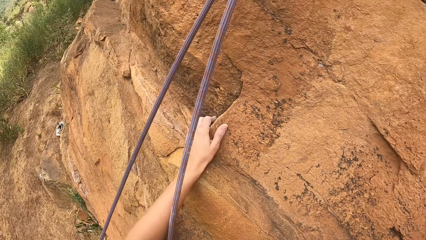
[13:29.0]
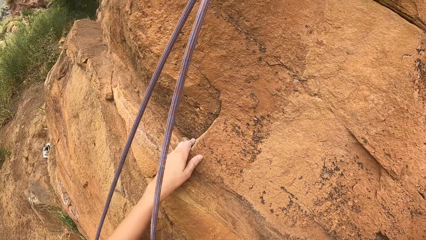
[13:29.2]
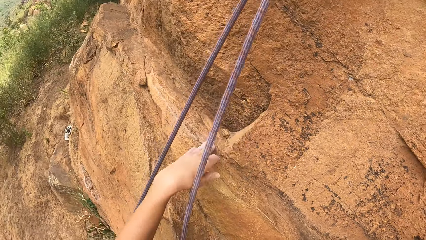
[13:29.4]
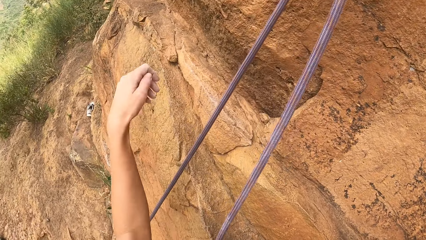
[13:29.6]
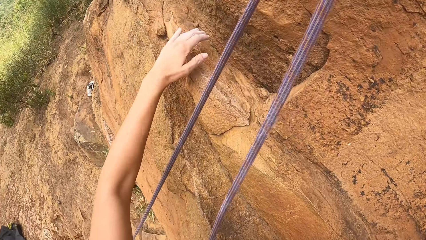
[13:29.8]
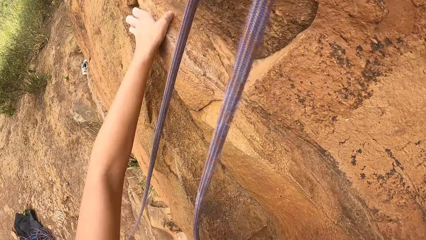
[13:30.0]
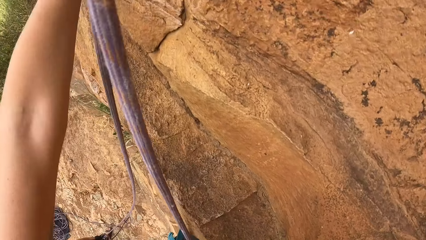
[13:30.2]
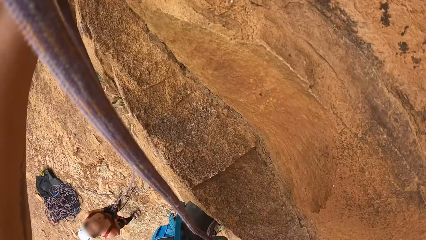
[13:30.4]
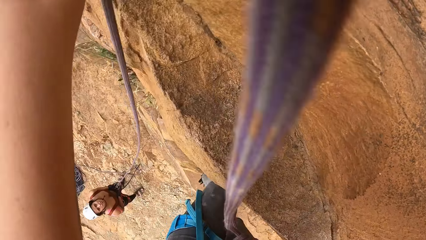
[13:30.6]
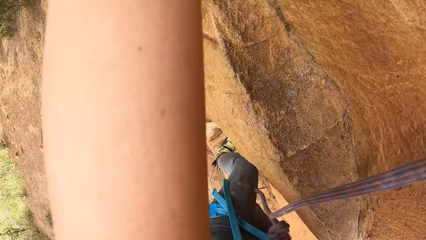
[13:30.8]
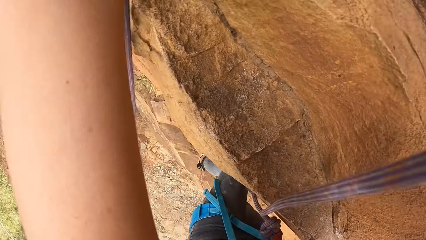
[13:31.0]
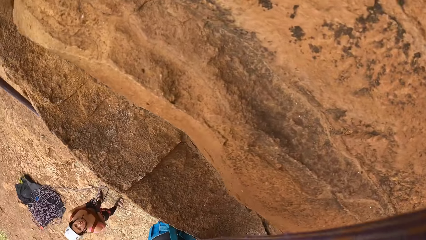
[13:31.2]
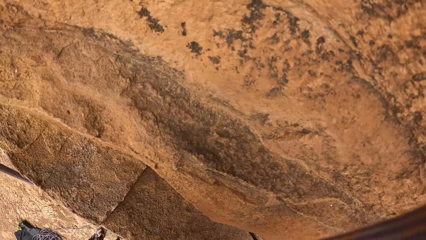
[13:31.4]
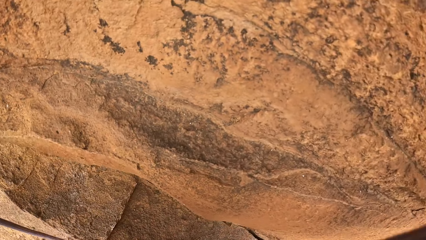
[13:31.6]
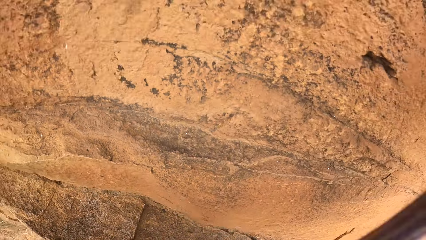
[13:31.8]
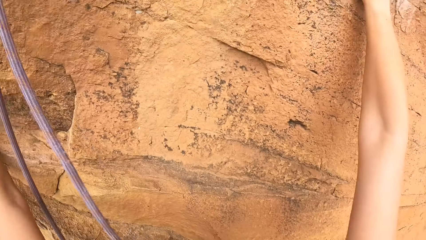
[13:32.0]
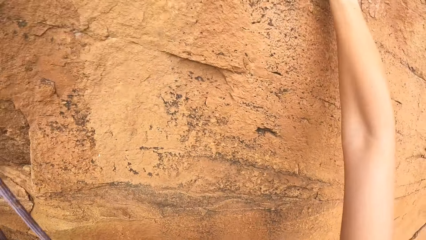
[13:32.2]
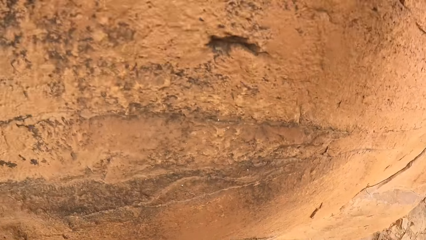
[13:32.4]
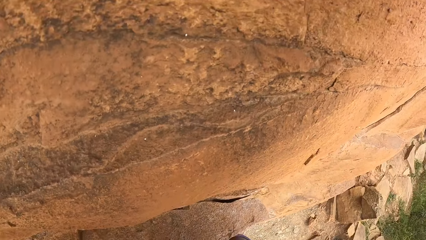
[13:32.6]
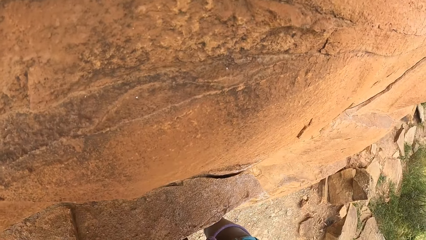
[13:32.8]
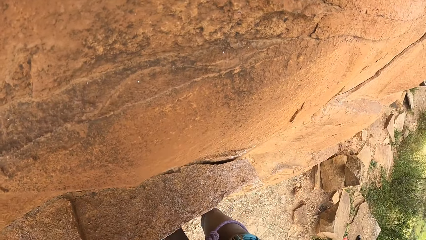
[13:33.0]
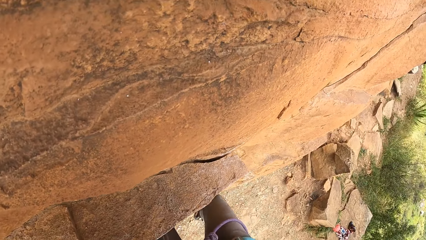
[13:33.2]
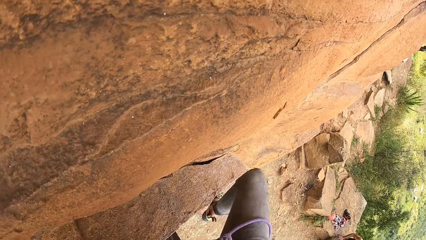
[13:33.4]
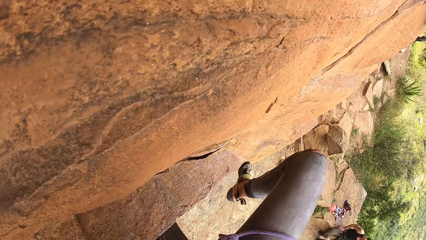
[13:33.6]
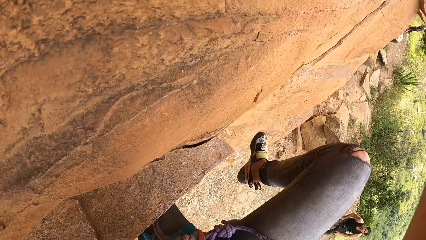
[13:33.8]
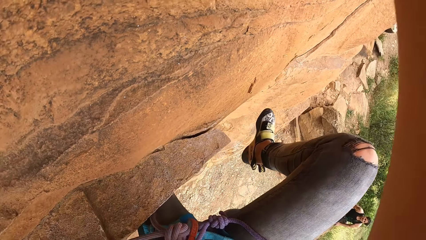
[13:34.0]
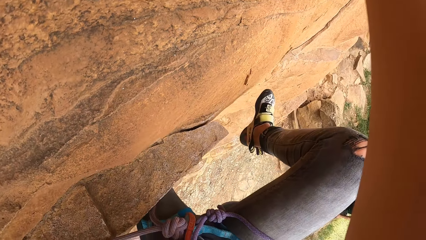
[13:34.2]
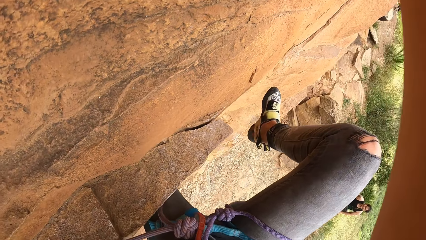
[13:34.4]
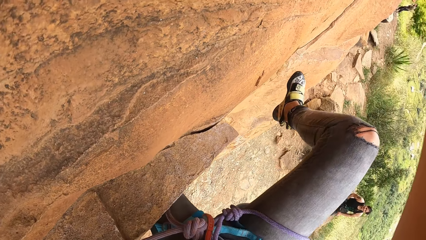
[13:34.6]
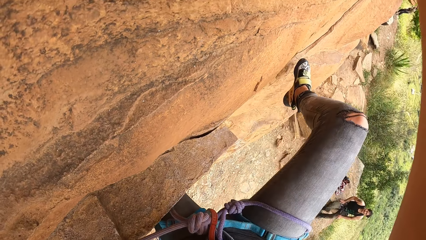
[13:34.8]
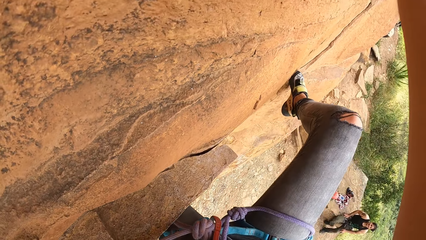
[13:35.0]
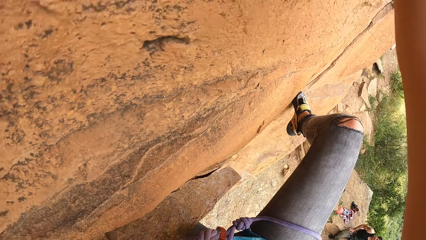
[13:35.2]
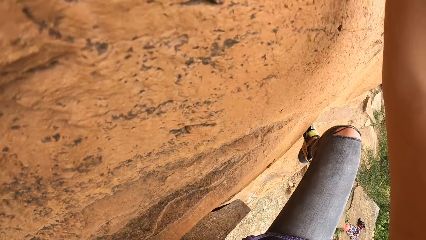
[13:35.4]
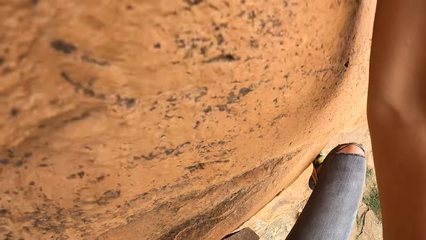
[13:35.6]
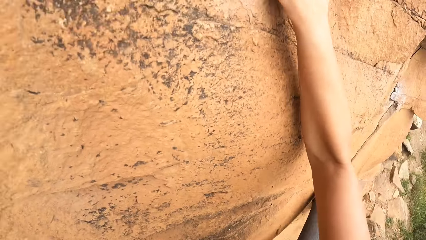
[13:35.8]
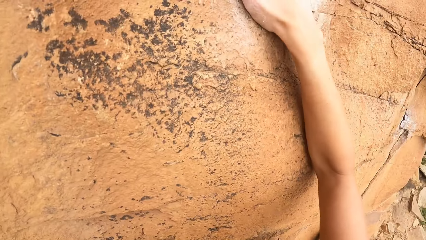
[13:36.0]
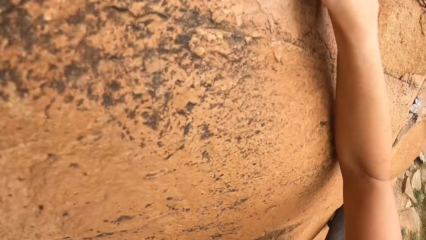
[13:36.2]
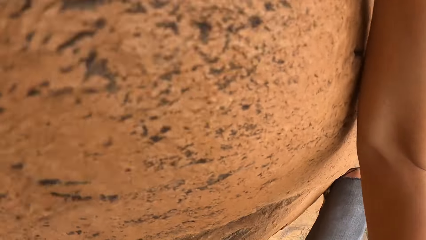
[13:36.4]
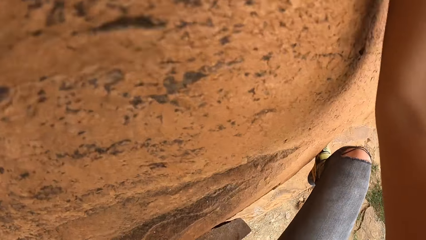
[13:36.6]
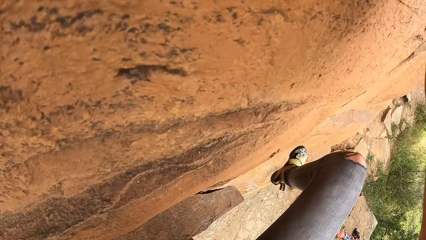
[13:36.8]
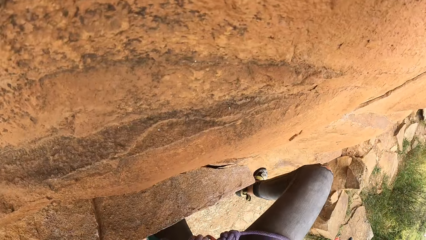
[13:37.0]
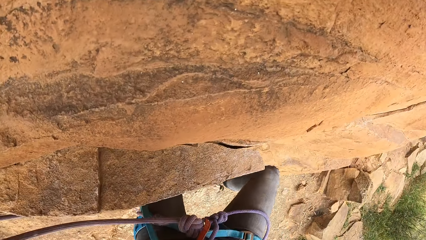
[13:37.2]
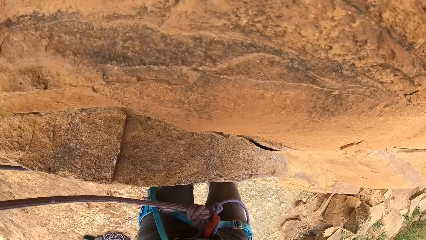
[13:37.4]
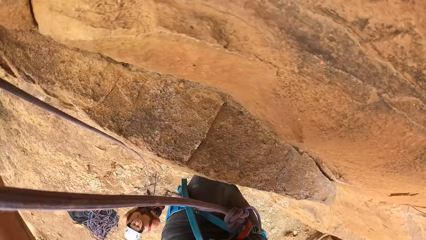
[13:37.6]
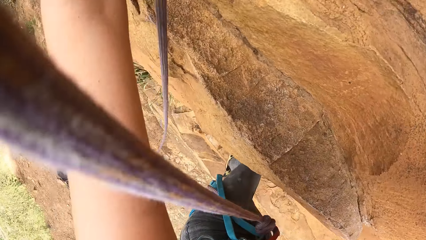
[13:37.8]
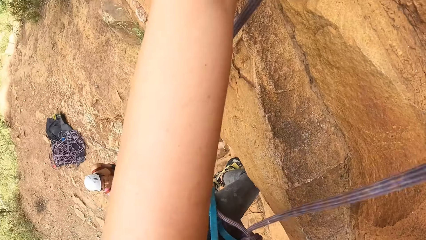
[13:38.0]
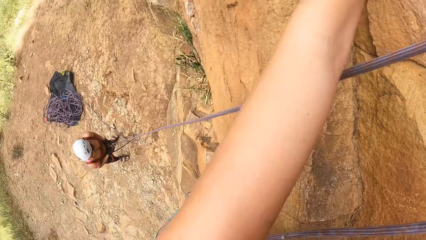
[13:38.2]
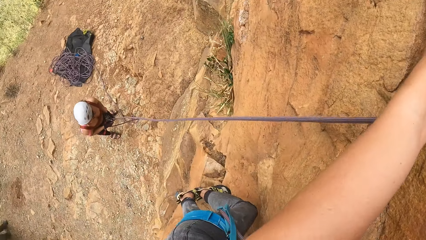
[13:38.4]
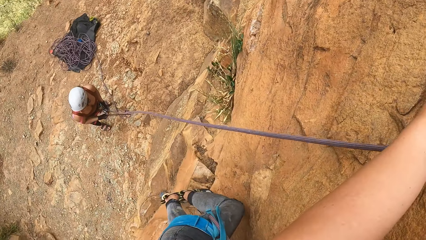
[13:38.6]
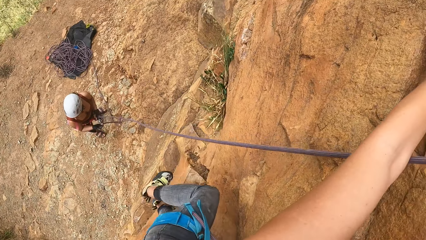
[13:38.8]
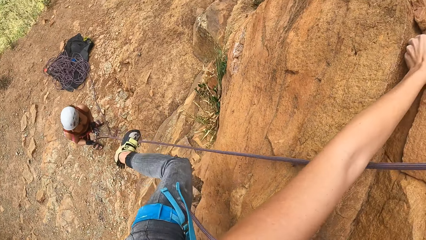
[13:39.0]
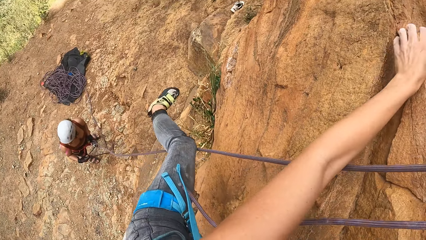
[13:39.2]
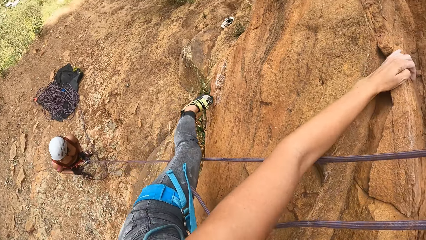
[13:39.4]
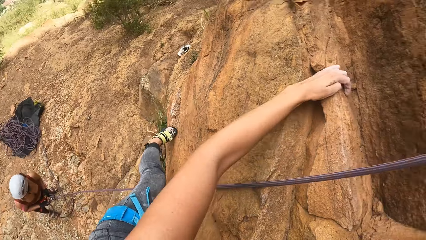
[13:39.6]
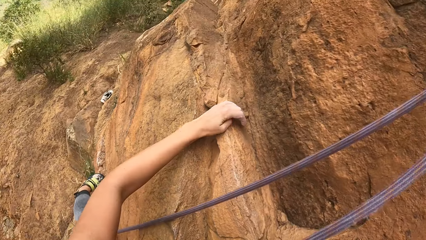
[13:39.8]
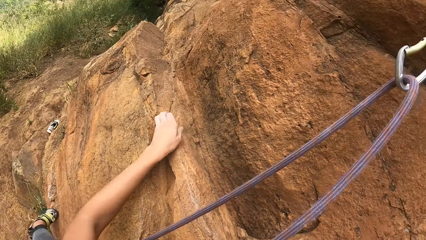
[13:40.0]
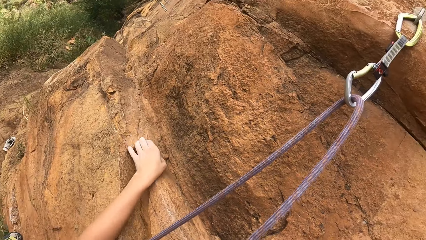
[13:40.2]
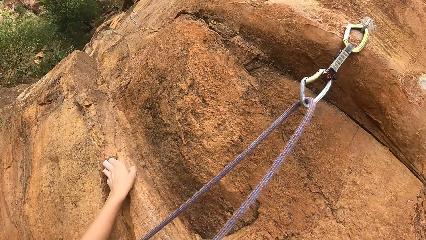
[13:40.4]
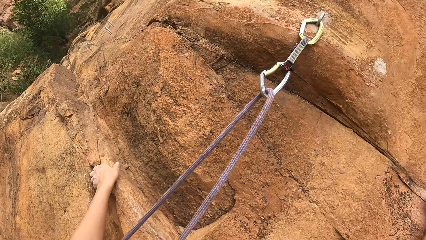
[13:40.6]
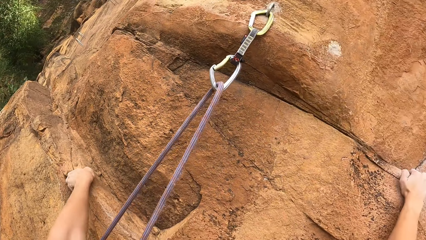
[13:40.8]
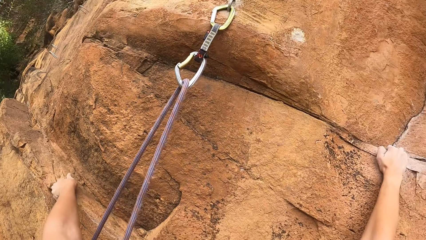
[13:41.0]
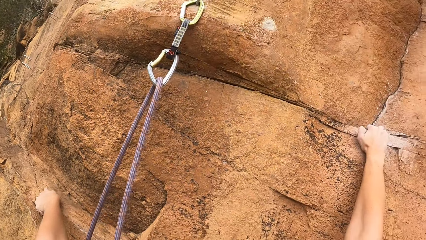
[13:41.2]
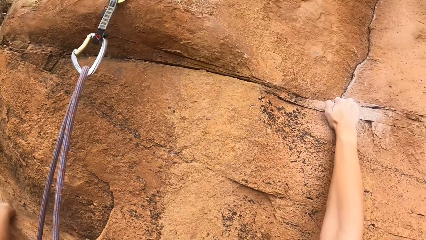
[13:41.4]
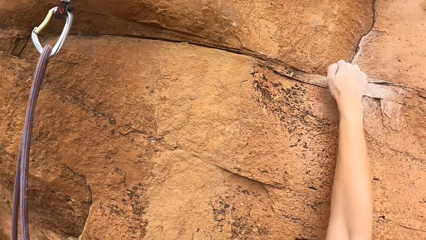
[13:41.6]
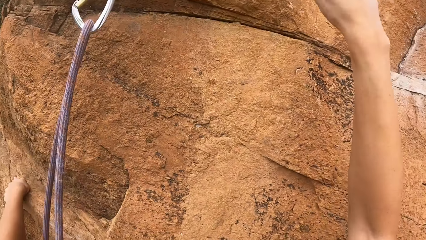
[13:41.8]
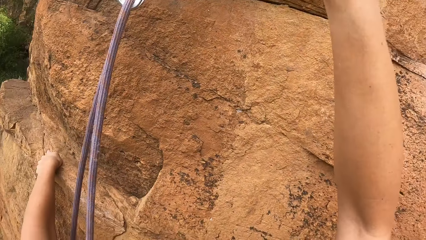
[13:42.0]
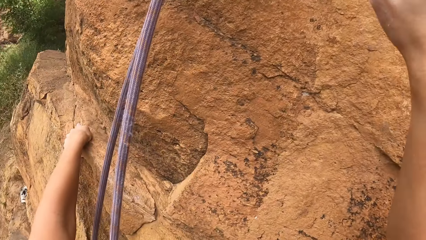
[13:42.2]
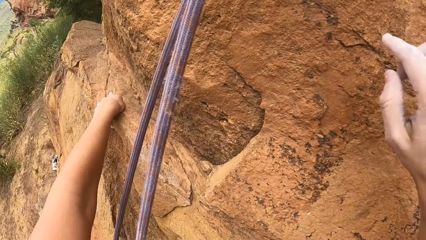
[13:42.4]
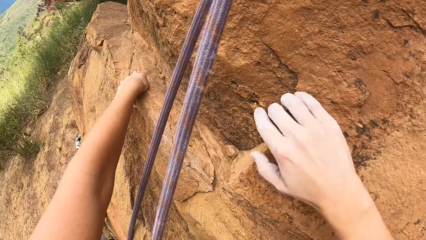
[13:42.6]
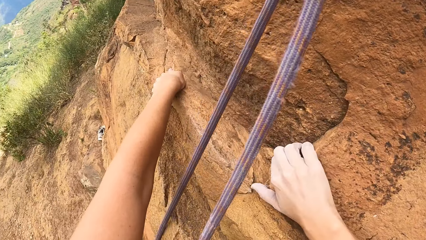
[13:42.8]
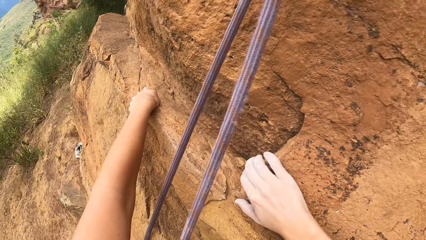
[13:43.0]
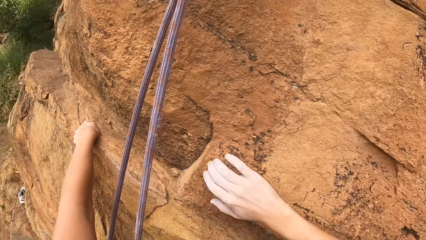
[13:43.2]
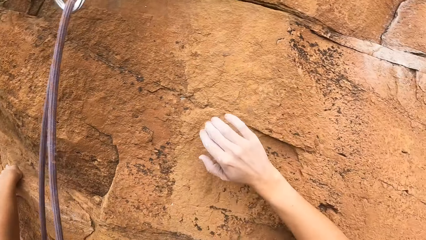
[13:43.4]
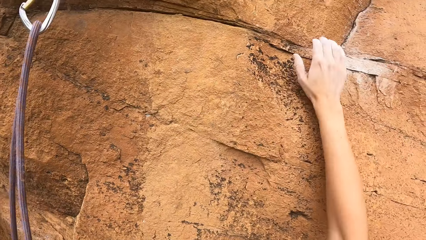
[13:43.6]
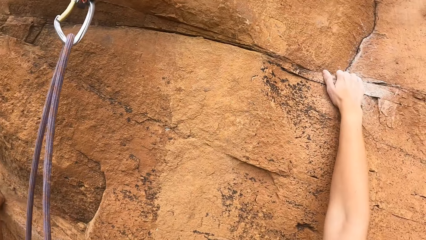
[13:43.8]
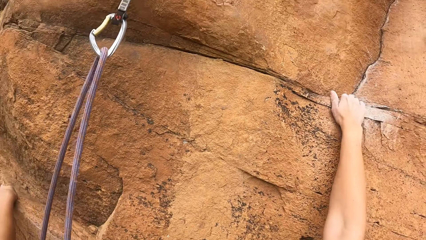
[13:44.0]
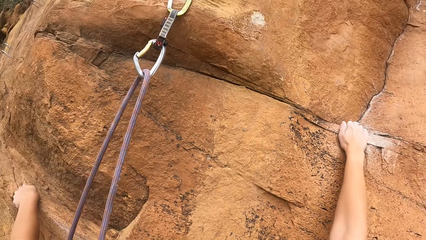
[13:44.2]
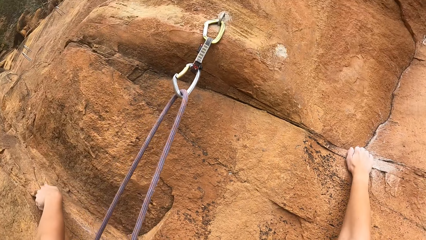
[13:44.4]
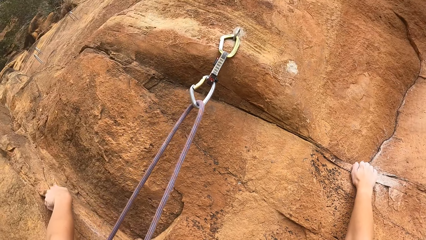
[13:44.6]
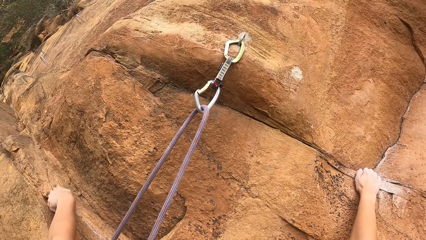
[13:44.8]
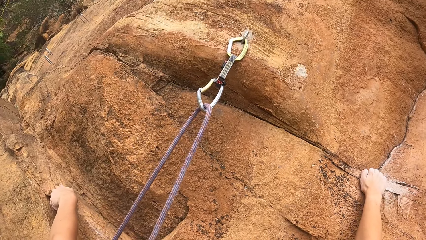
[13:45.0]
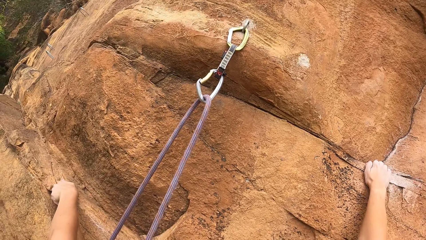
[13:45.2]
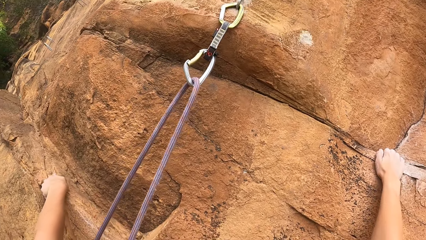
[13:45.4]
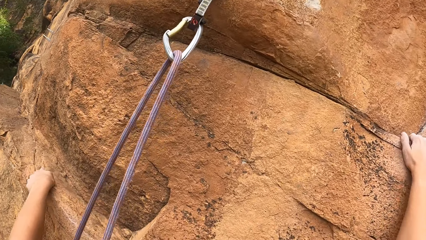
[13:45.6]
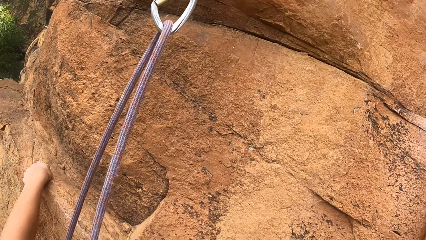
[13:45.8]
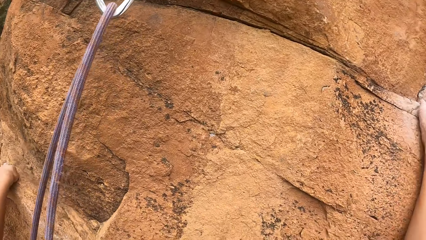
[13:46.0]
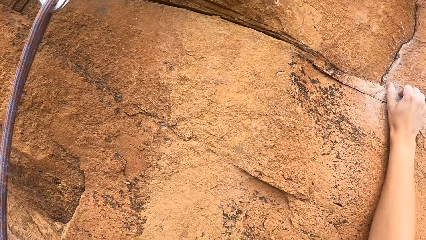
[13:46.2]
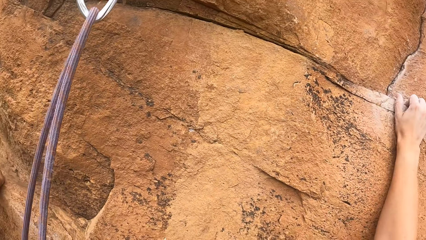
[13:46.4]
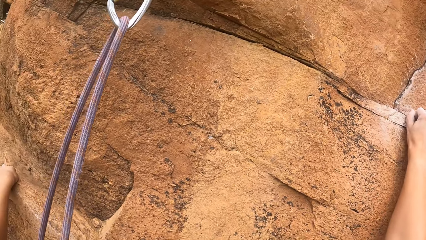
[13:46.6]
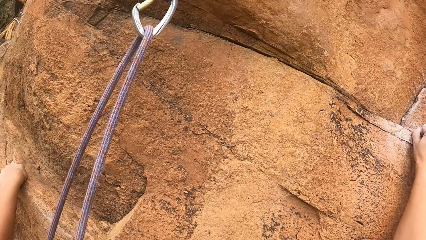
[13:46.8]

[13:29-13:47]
The camera wearer climbs the rock.
